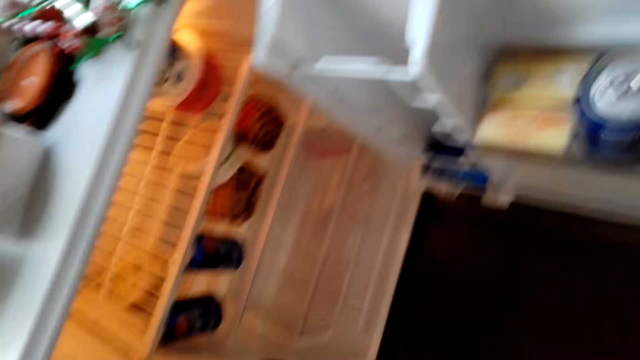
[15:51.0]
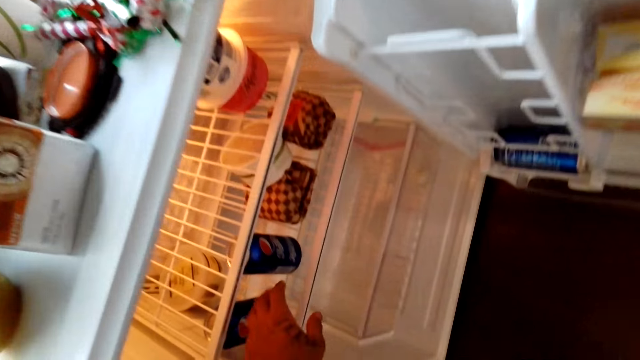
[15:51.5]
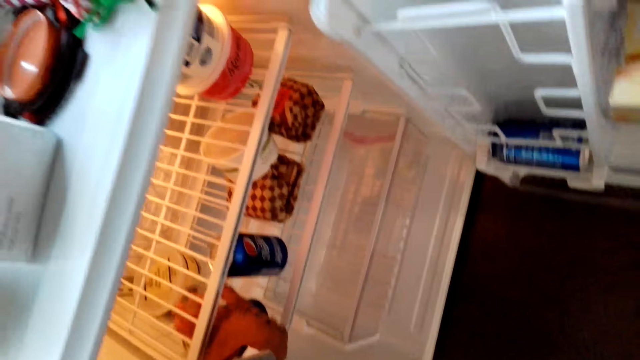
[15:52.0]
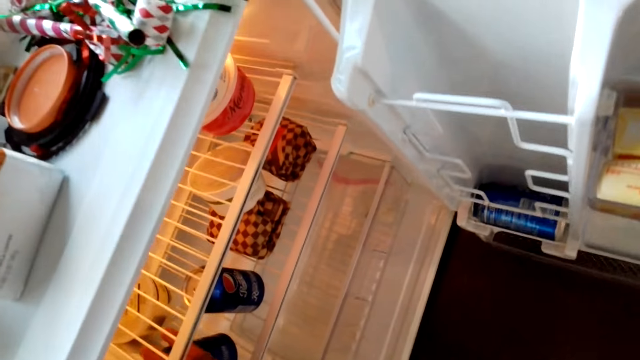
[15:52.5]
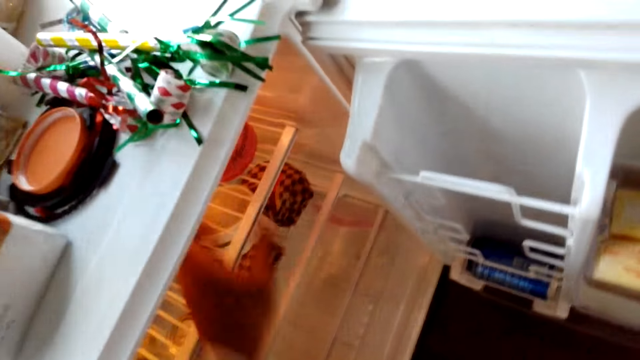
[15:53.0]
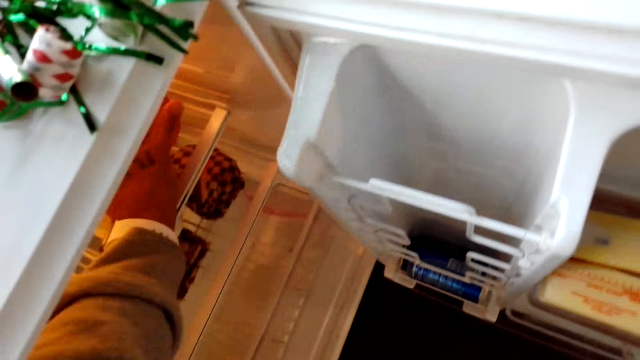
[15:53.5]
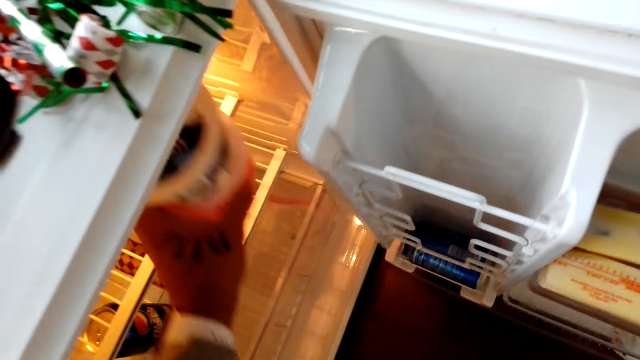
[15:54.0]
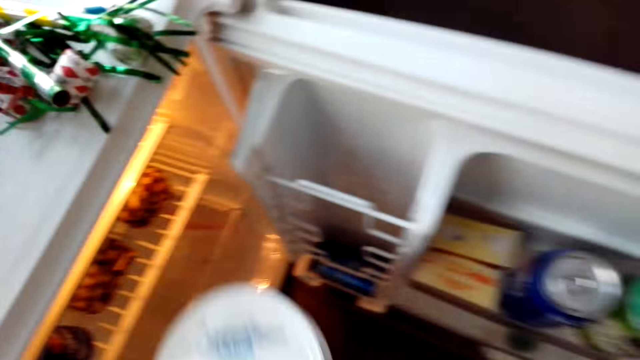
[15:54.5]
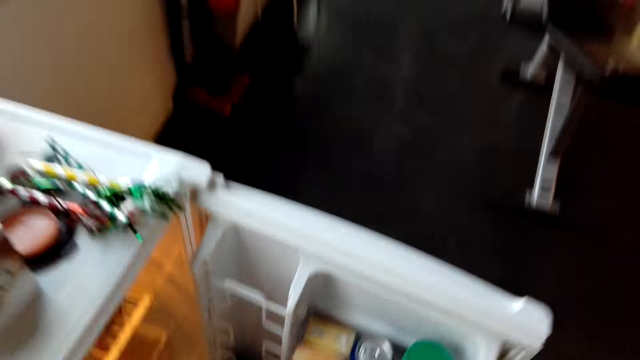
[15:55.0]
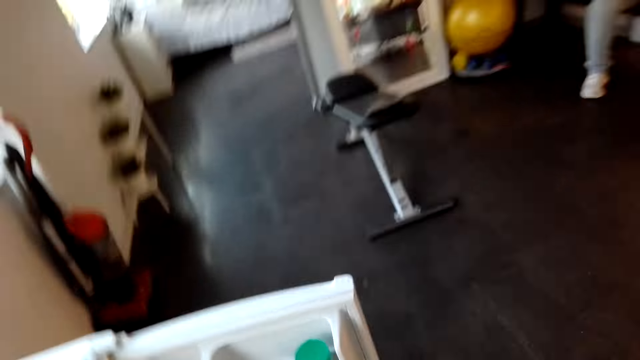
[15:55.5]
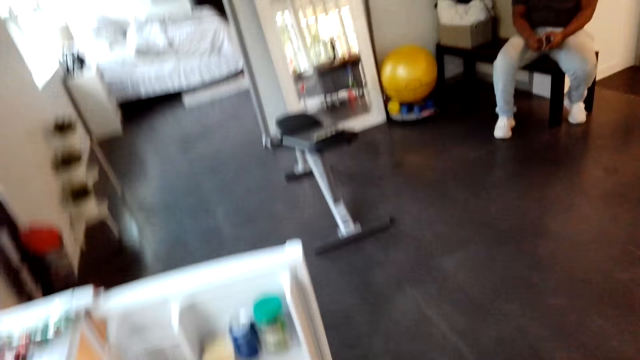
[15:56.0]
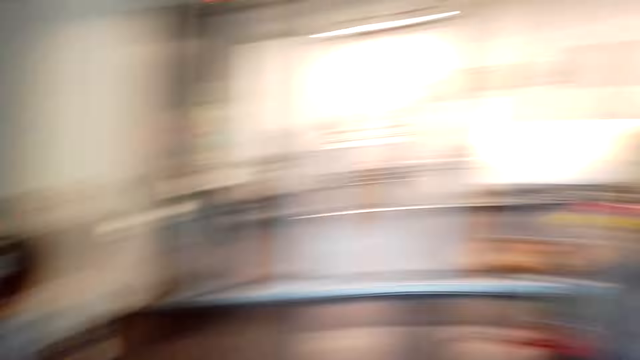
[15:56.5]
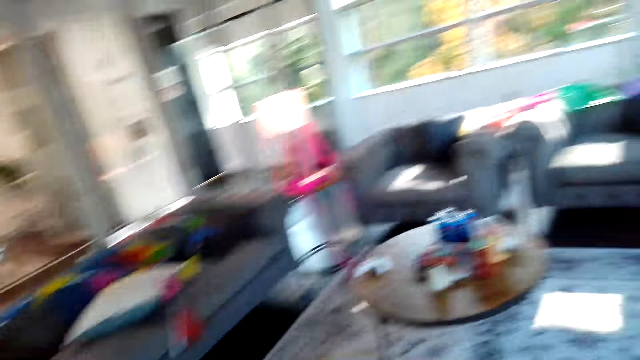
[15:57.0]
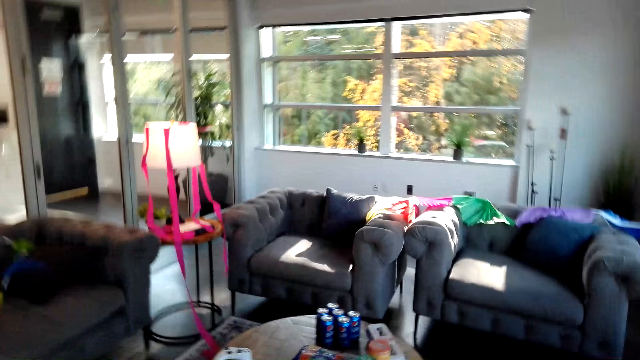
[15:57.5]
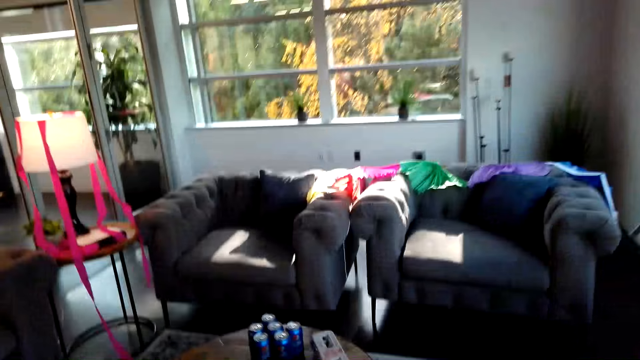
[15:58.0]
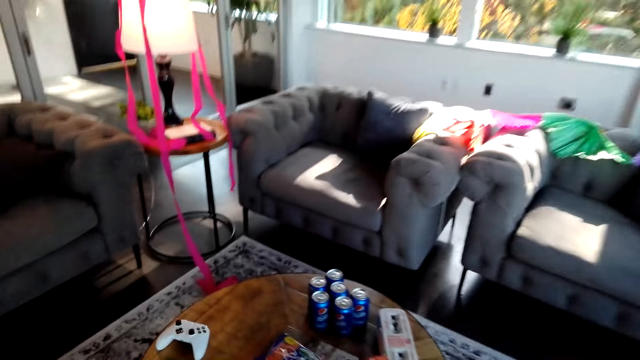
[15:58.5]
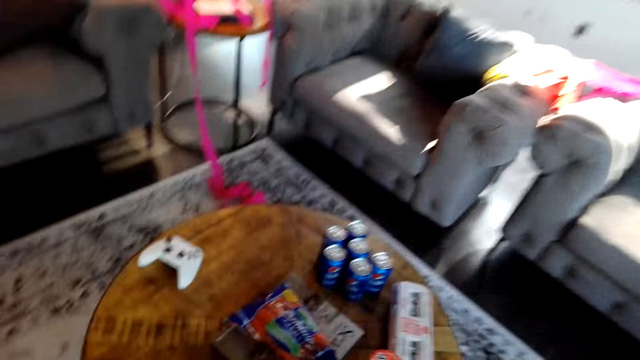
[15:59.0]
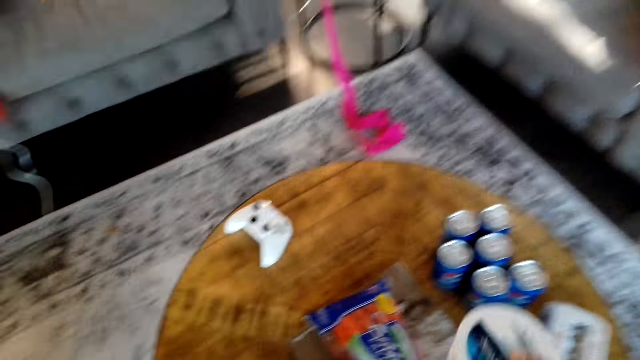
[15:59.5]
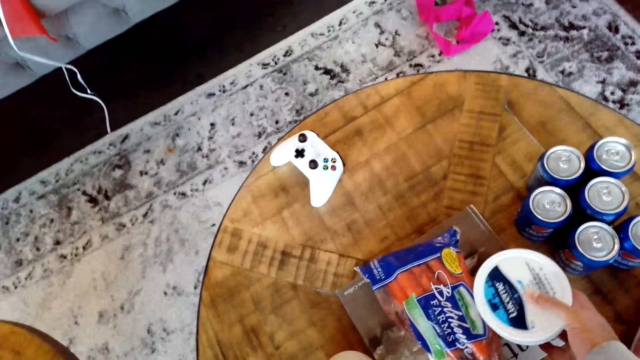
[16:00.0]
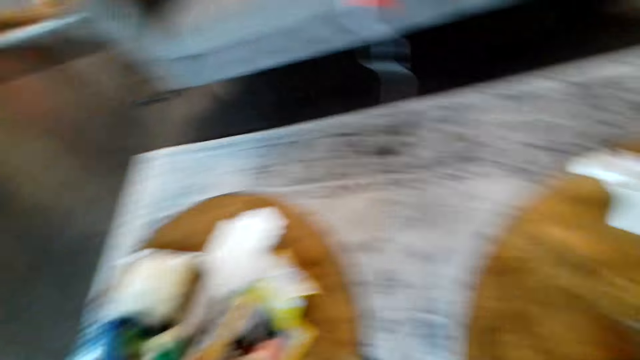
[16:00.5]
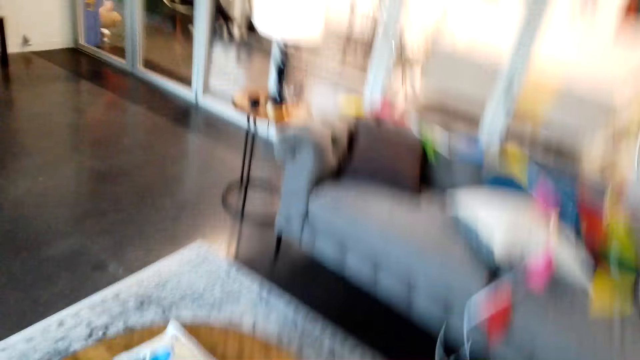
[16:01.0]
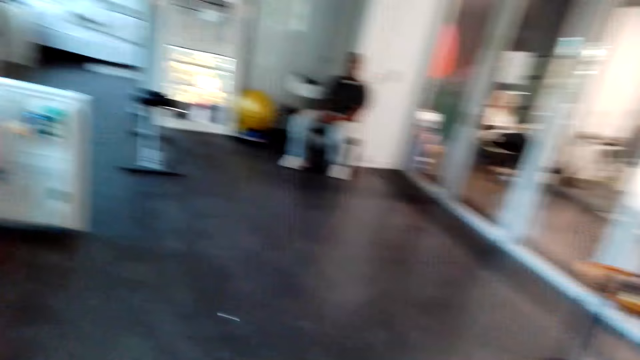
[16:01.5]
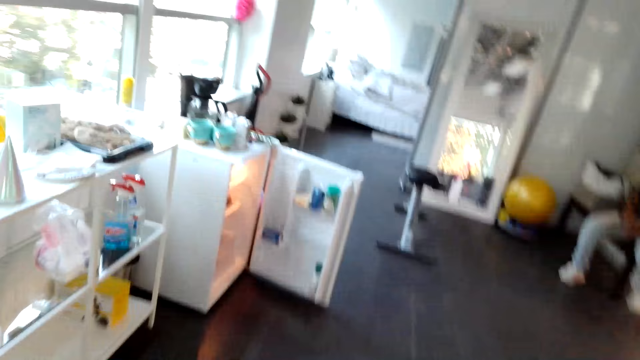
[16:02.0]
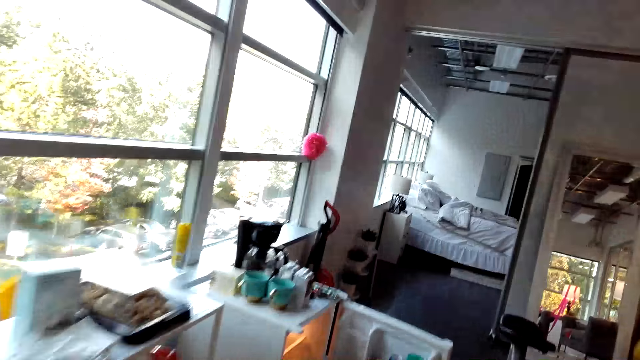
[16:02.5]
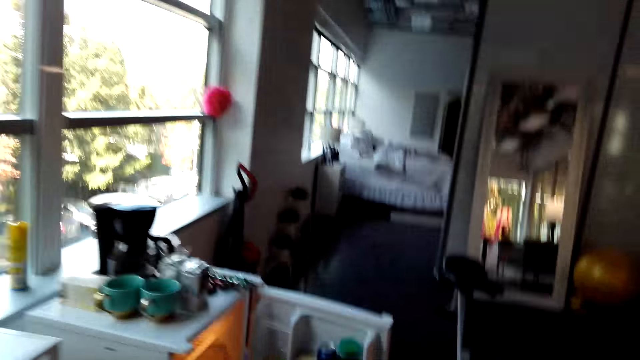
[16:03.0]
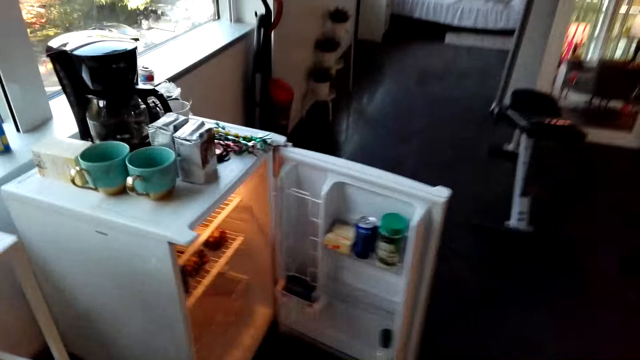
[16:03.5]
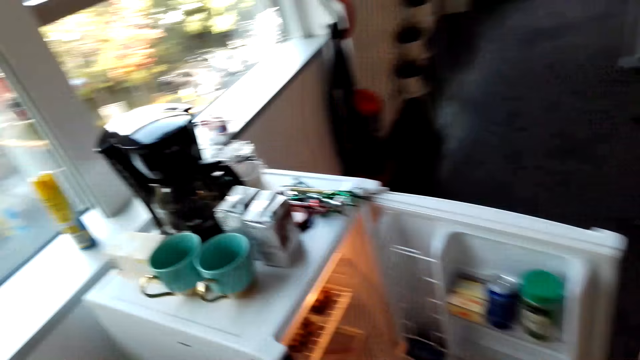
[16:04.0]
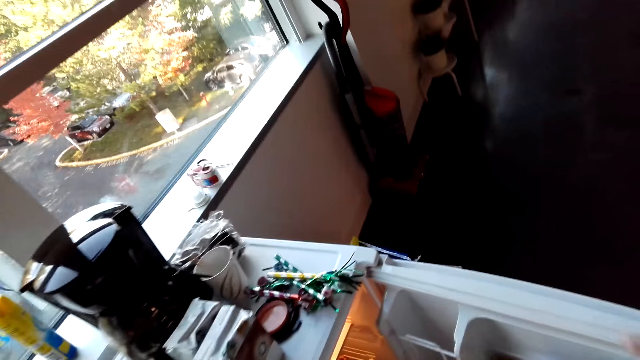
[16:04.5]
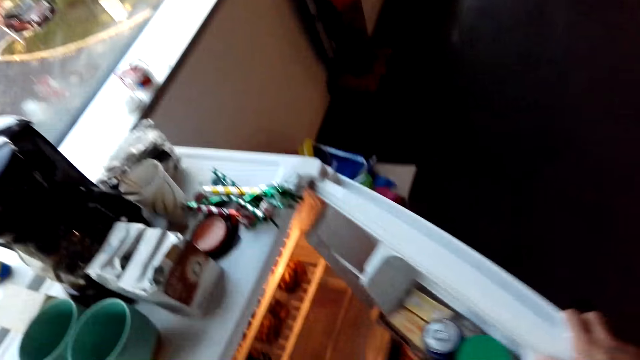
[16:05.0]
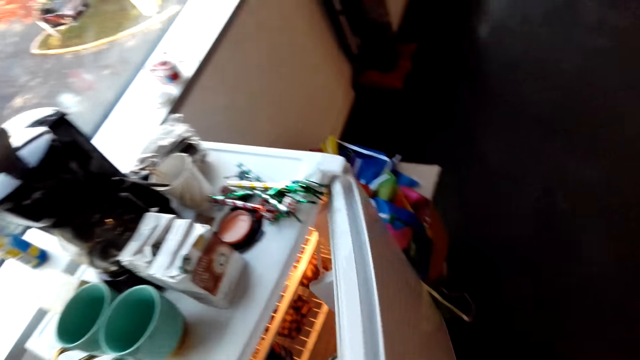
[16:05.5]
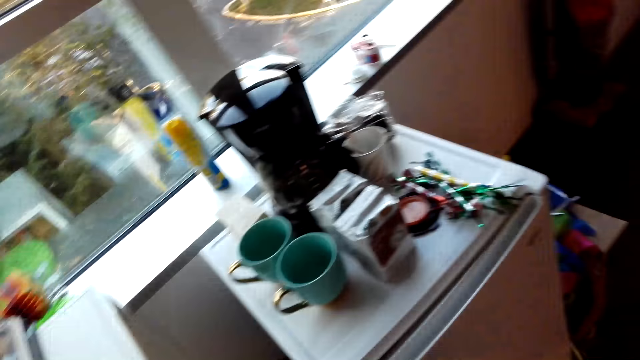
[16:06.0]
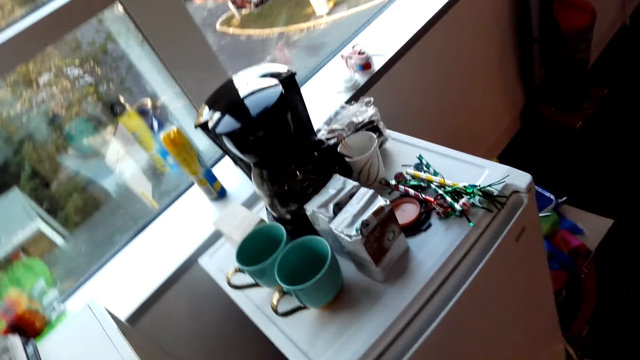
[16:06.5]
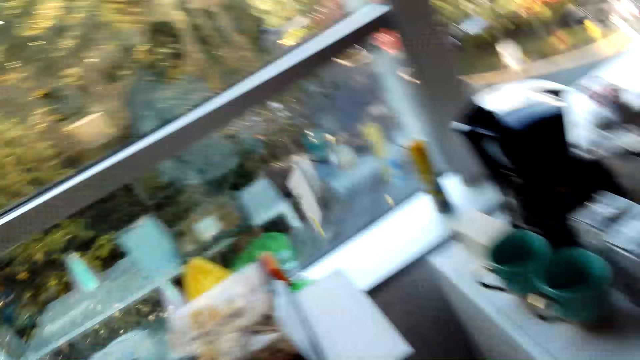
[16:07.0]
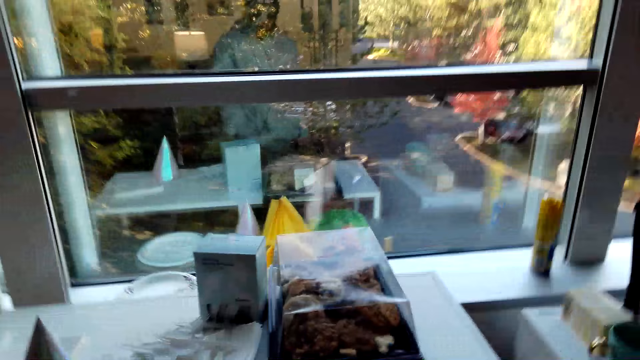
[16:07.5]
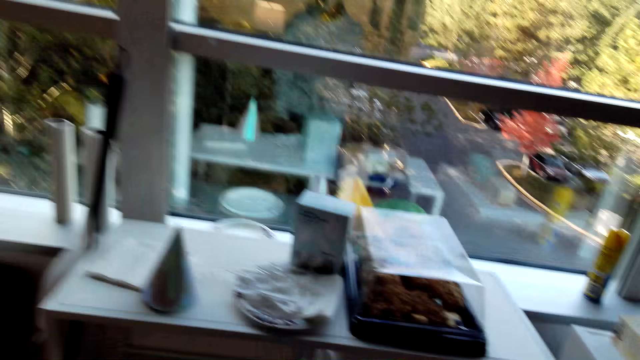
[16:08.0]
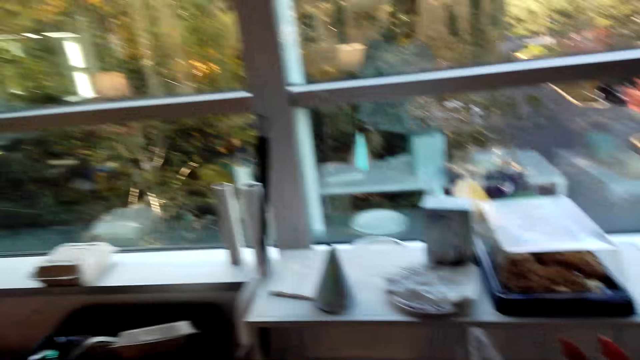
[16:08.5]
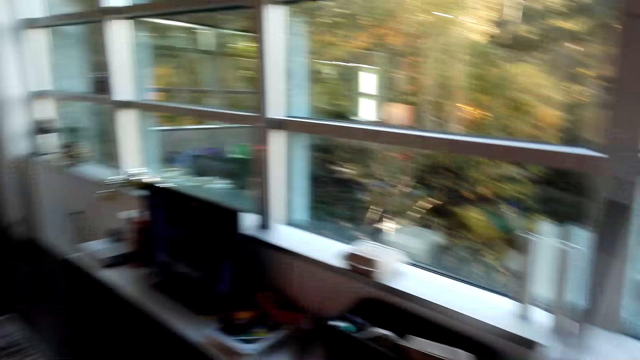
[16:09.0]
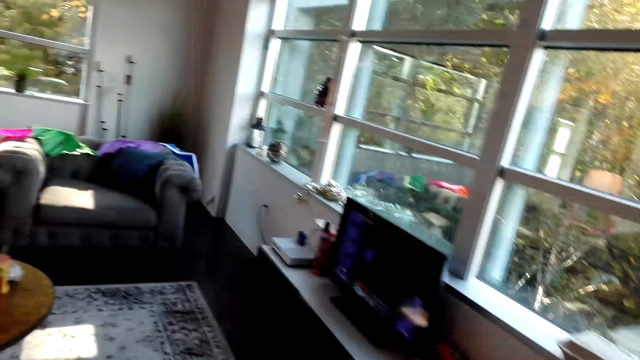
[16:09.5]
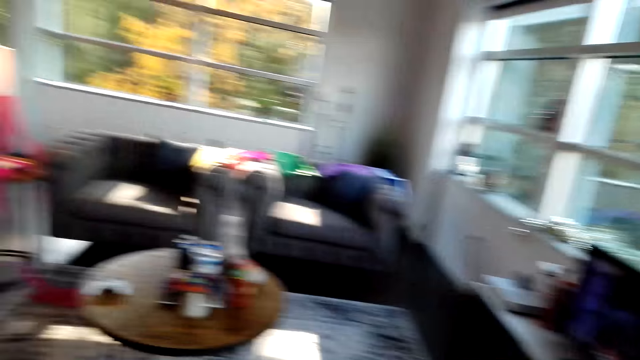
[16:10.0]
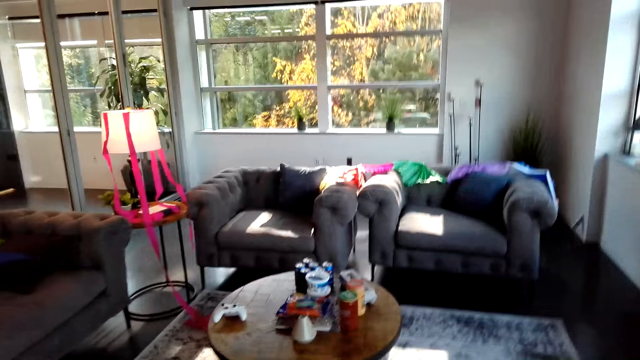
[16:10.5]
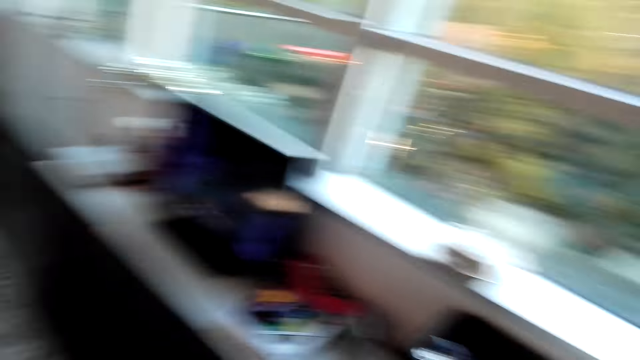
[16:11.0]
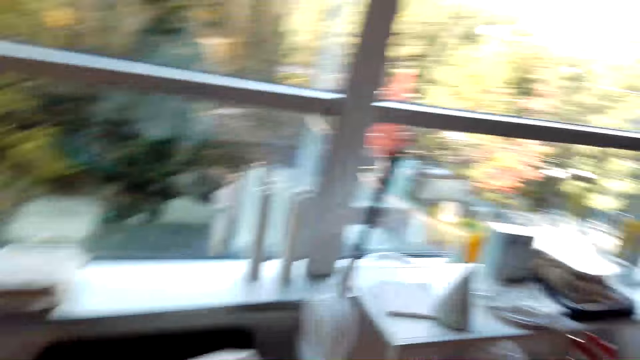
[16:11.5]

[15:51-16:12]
The camera wearer interacts with a man. They touch a can in the refrigerator. They take a cup or can from the refrigerator. They walk around a room. They place the cup on the table. They walk around a room. They close the refrigerator. They walk around a room.
